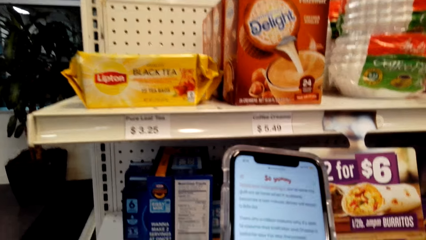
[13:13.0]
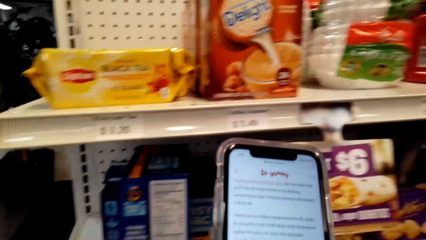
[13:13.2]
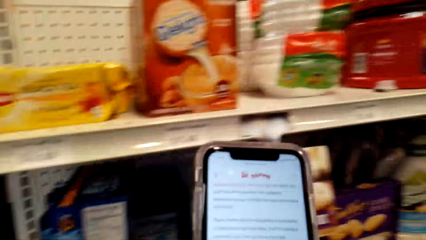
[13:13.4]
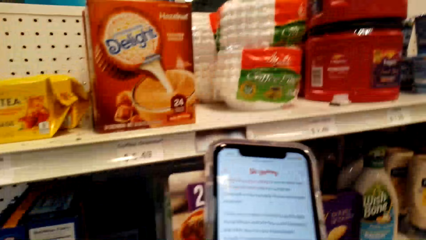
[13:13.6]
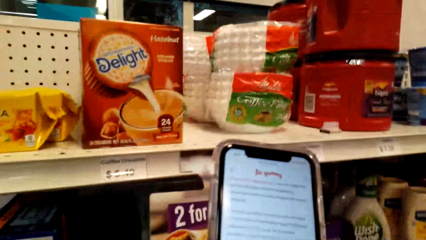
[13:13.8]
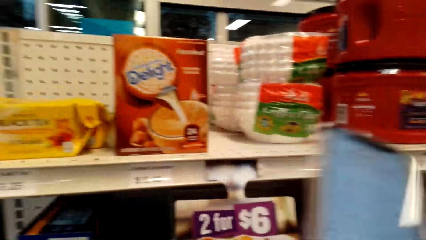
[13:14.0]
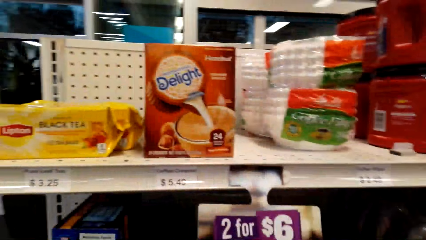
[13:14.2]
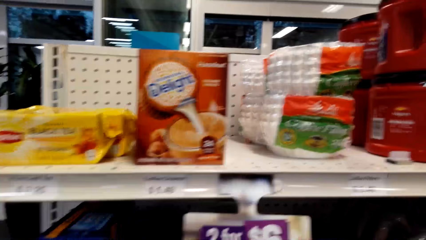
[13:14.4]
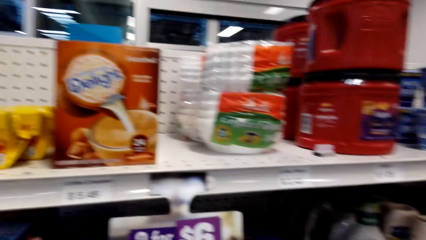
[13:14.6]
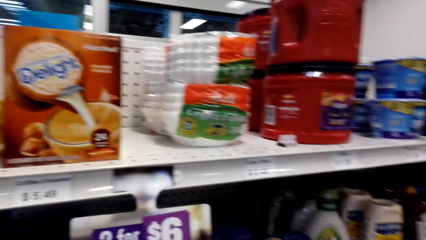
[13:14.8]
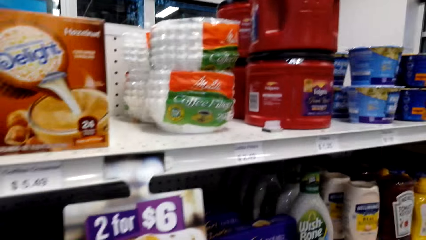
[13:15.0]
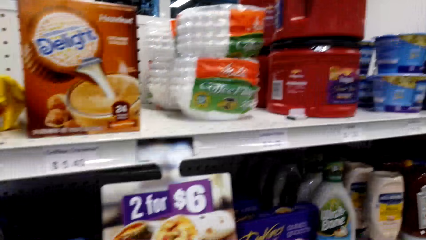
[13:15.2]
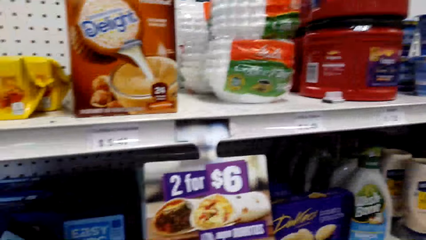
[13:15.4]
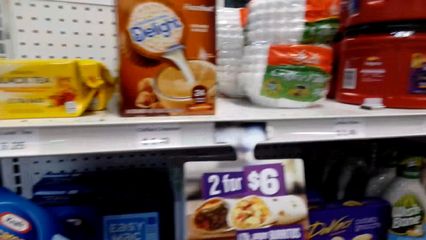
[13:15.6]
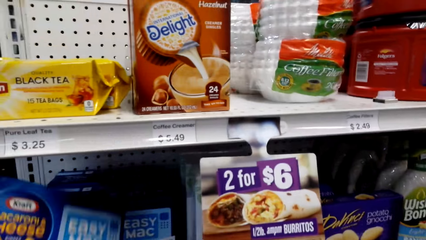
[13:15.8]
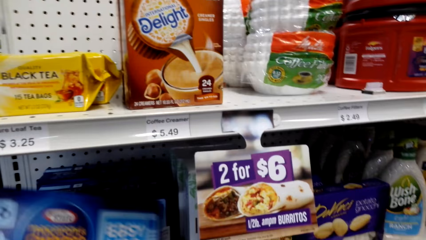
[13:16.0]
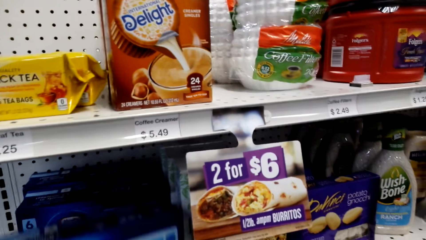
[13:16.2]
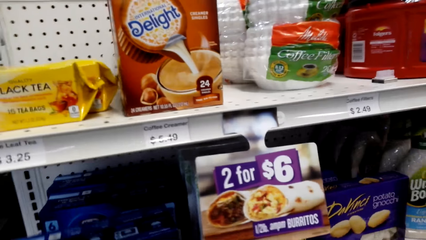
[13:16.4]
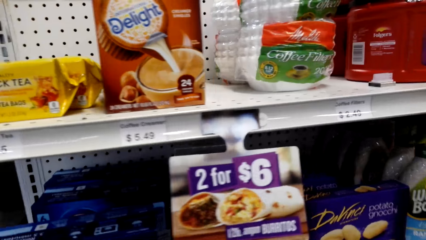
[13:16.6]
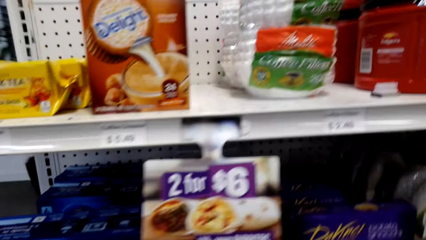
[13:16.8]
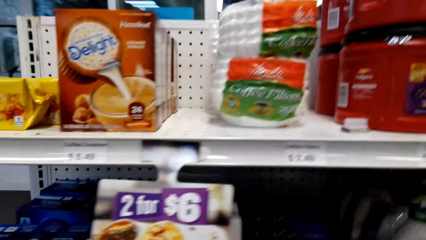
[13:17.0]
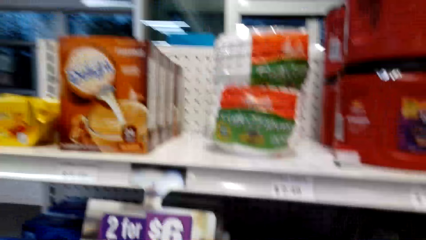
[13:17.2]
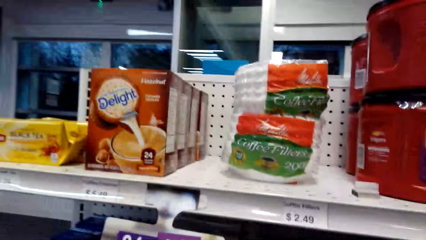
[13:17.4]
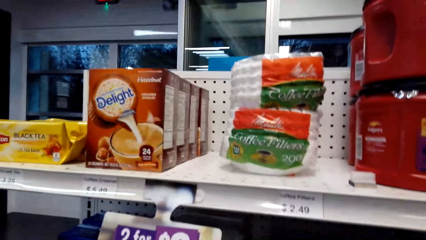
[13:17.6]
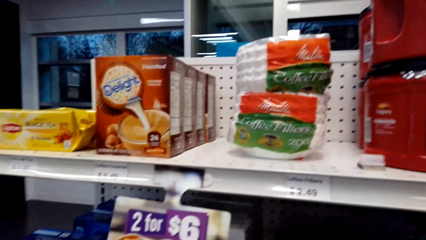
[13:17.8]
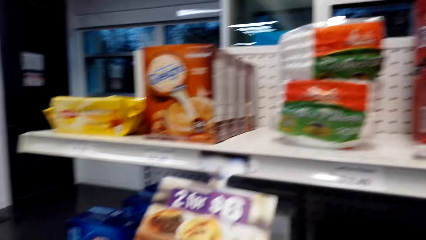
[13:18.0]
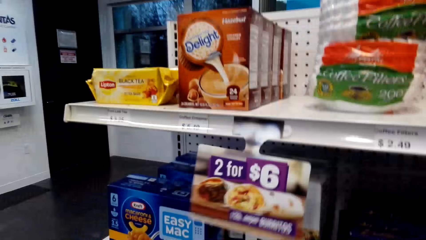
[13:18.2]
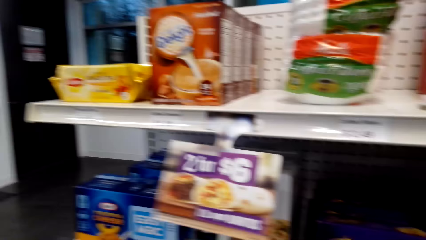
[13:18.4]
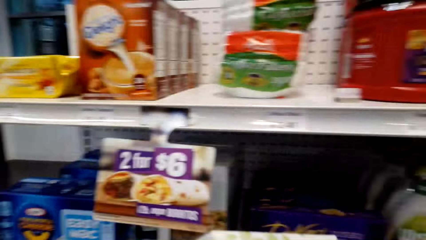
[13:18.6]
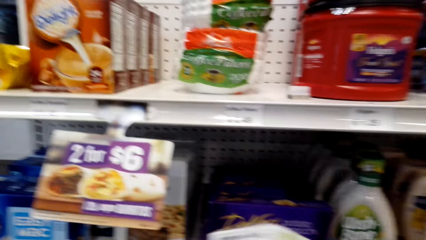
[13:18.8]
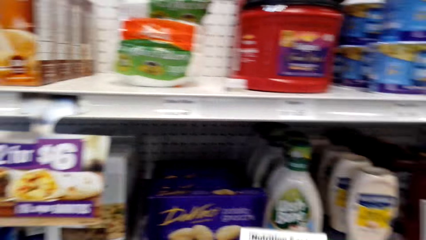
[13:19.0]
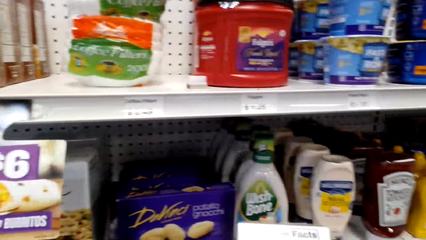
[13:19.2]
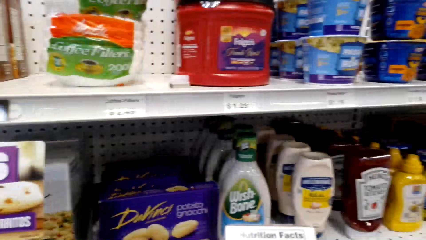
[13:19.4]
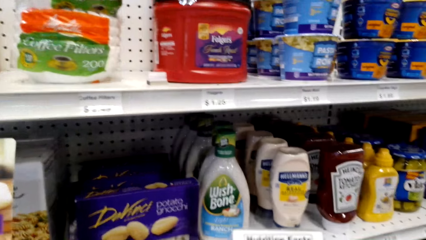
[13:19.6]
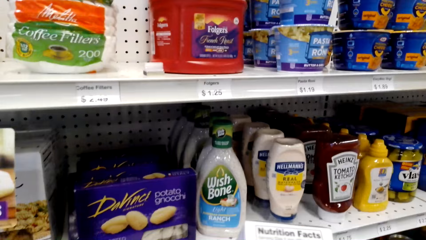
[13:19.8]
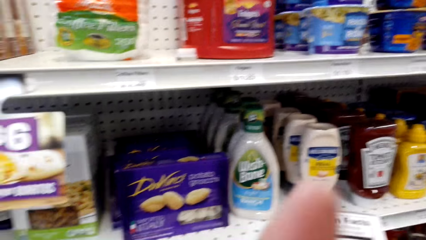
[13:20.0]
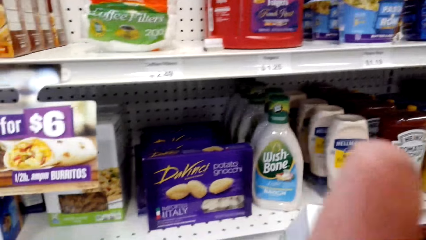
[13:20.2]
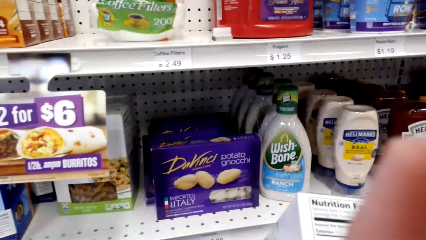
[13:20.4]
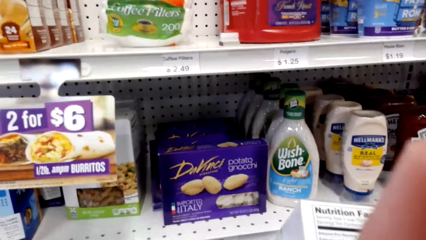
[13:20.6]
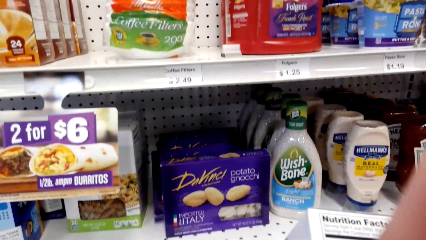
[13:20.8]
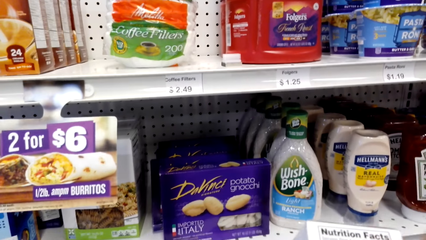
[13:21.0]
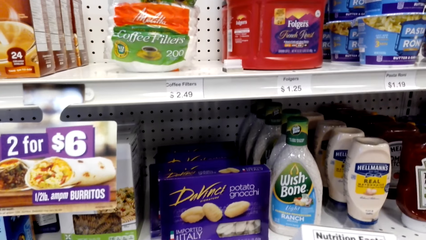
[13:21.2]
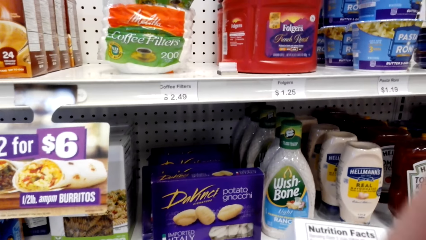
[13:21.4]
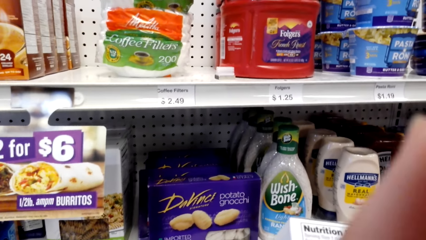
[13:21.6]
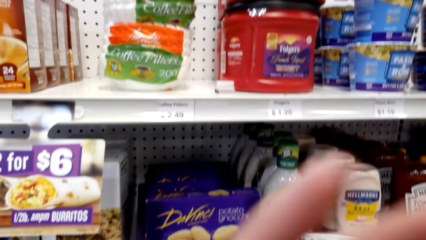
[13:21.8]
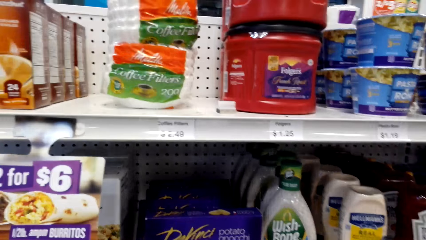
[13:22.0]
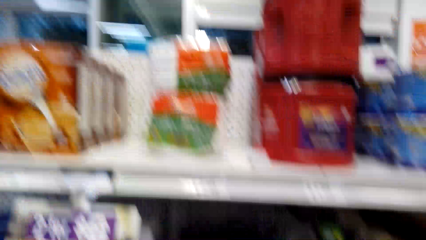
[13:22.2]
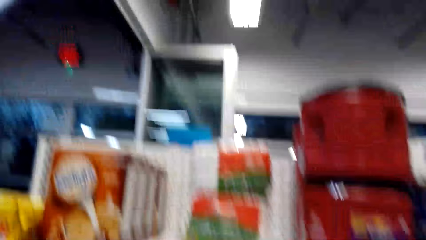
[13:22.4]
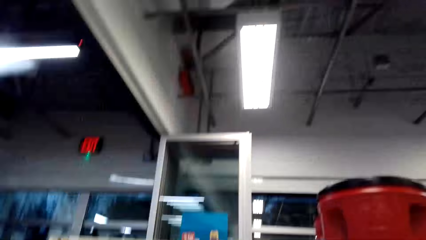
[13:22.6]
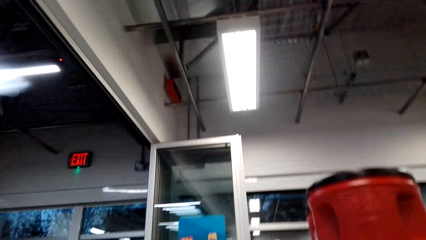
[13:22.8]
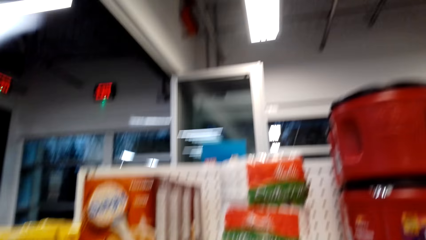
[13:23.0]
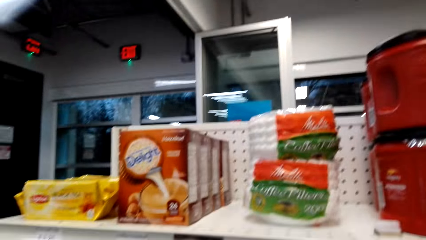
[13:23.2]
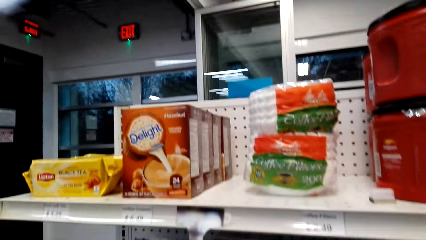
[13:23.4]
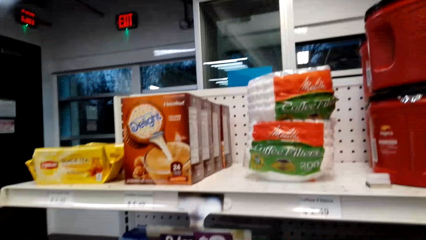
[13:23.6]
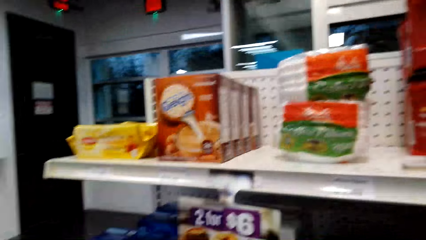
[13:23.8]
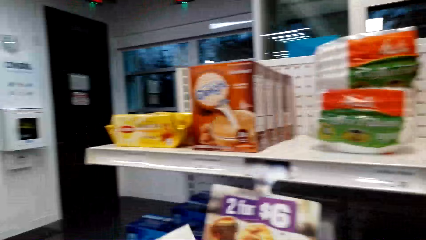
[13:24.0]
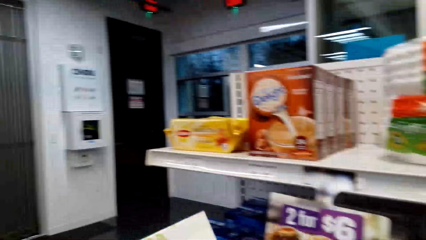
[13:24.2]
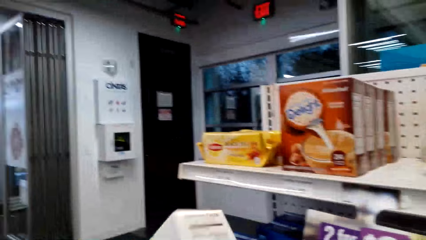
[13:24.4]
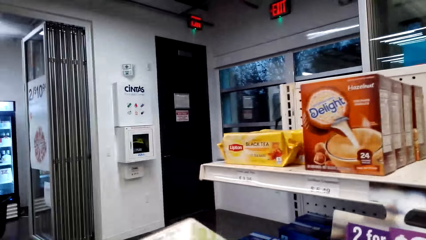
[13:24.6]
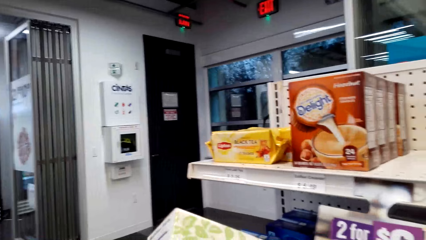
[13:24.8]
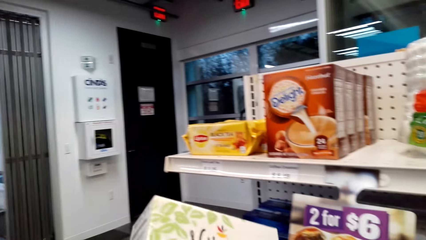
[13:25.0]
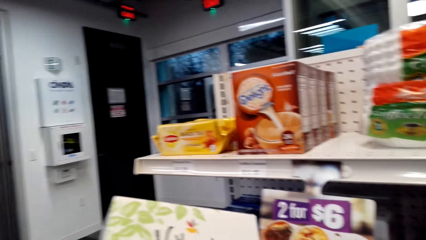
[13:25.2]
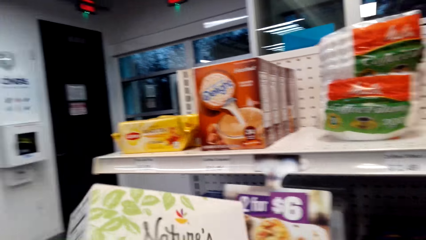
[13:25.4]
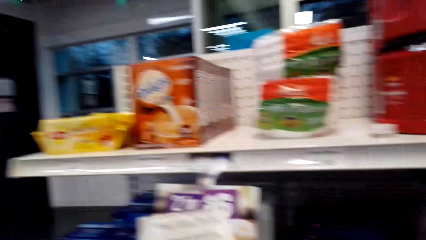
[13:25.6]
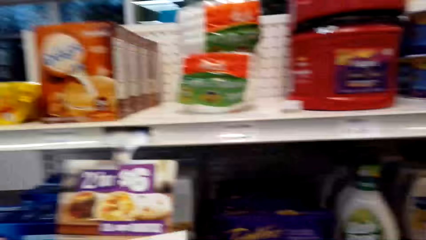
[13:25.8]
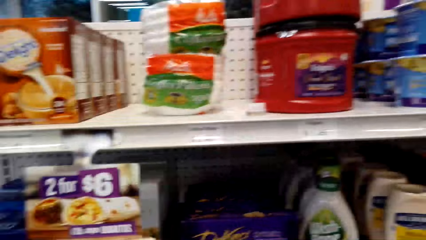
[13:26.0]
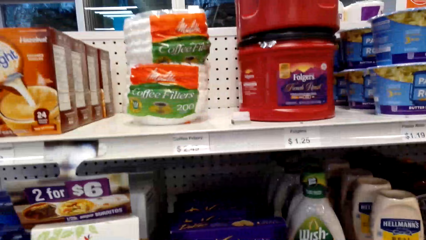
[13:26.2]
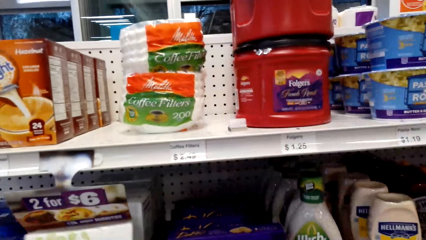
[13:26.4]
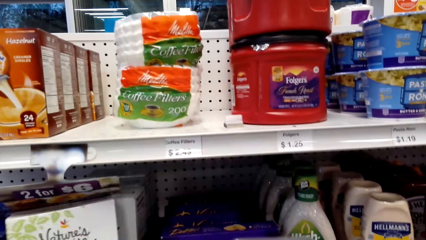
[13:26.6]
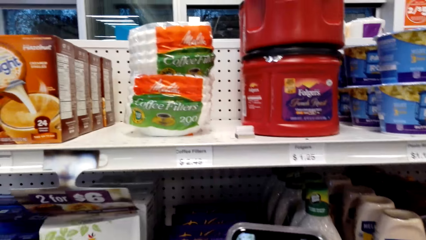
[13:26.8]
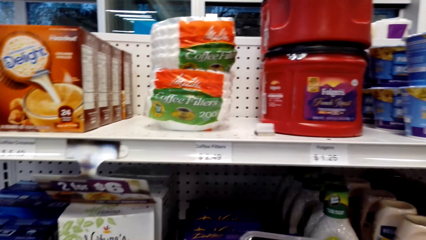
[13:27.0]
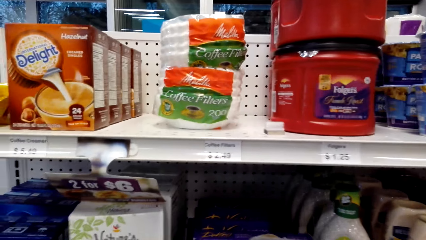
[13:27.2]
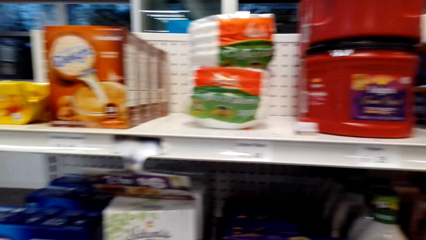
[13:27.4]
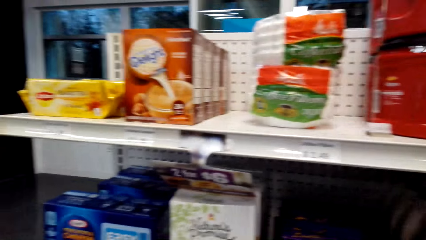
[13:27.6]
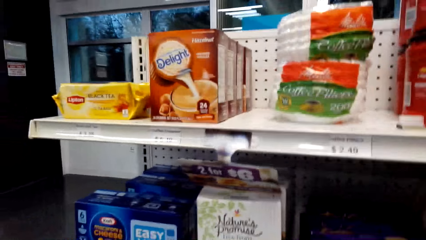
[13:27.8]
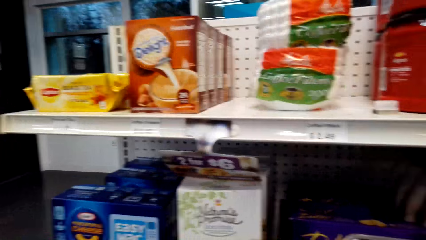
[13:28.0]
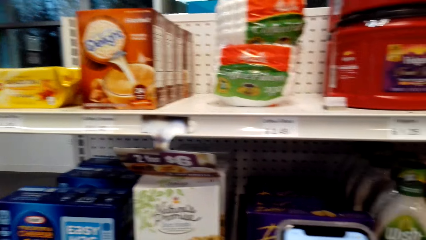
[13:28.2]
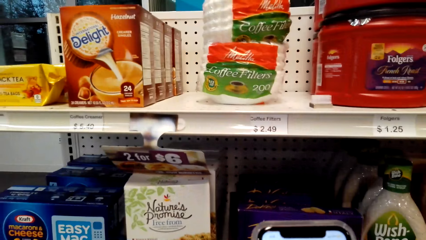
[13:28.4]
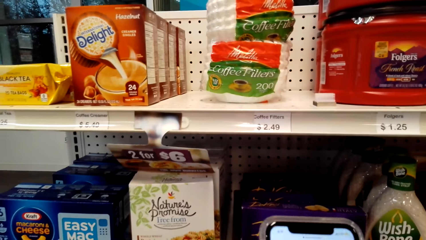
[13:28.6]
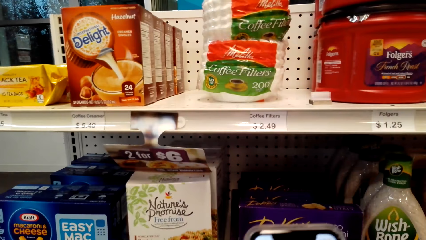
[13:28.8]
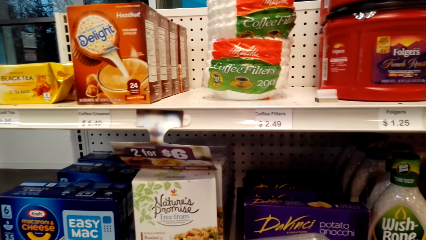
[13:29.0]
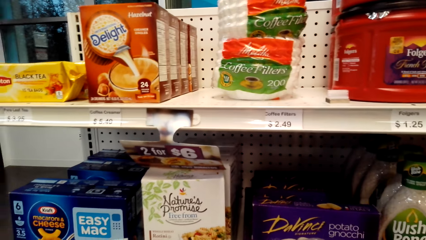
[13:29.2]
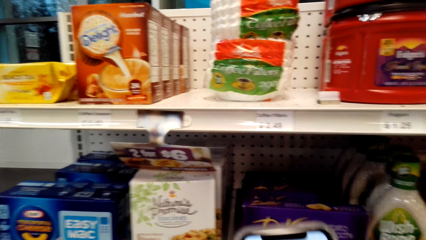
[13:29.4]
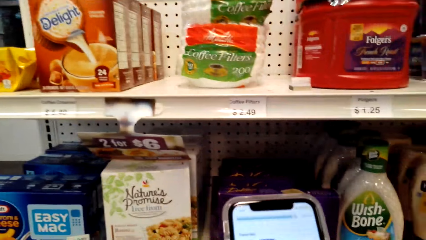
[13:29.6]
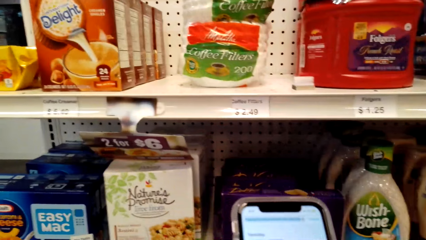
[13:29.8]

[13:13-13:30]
The camera wearer looks around a supermarket. They drop the box. They move items on a shelf. They look around. They lift the hand. They look around the supermarket. They pick up the box from the shelf. They walk around. They adjust the box on the shelf. They drop the box.
